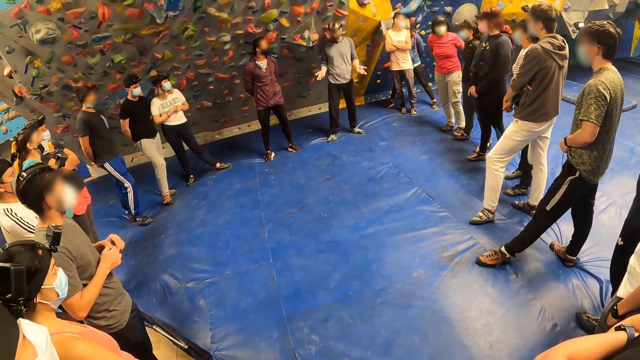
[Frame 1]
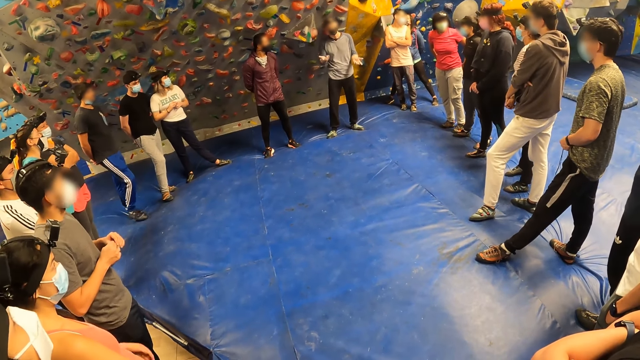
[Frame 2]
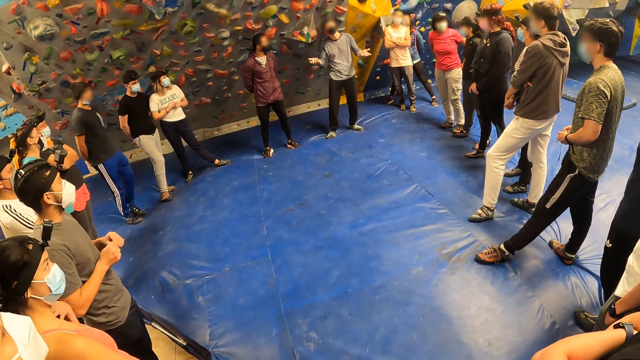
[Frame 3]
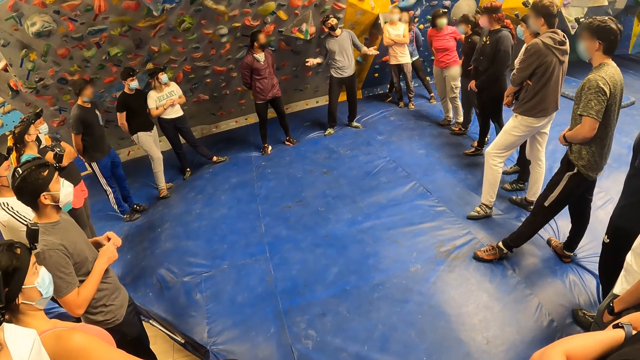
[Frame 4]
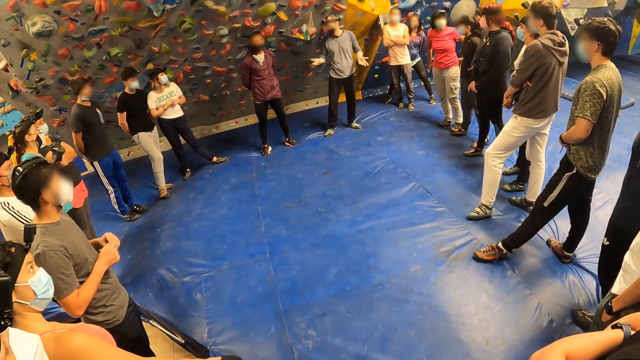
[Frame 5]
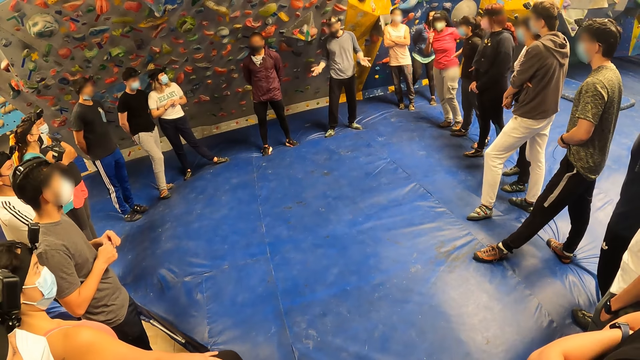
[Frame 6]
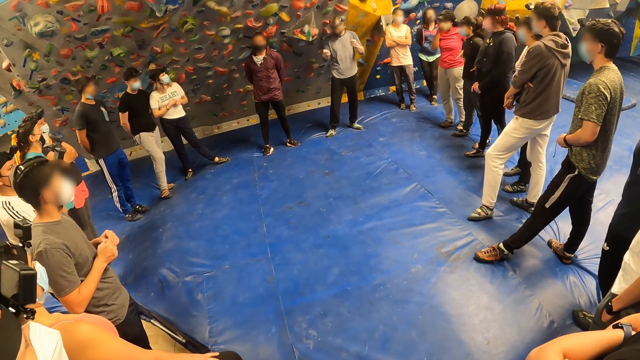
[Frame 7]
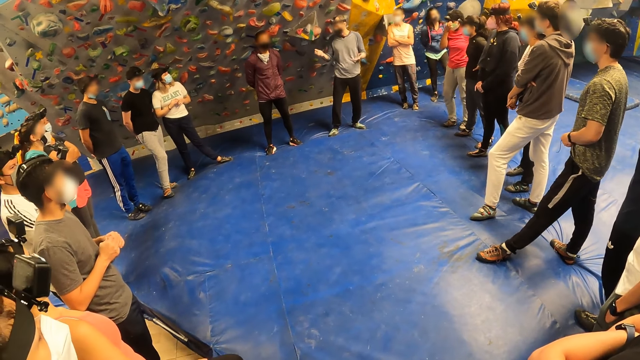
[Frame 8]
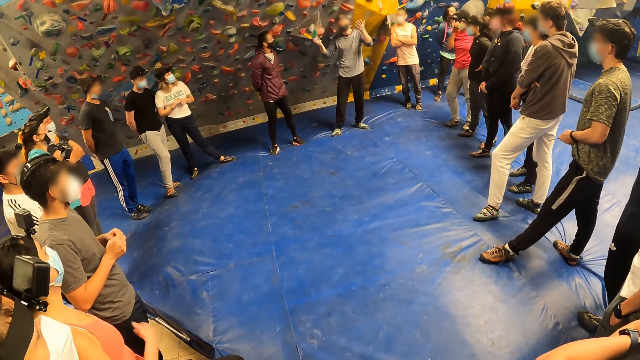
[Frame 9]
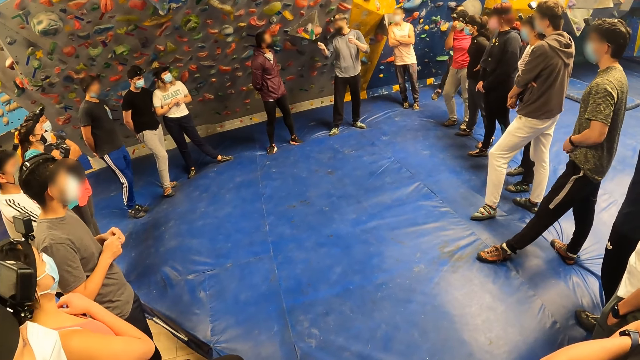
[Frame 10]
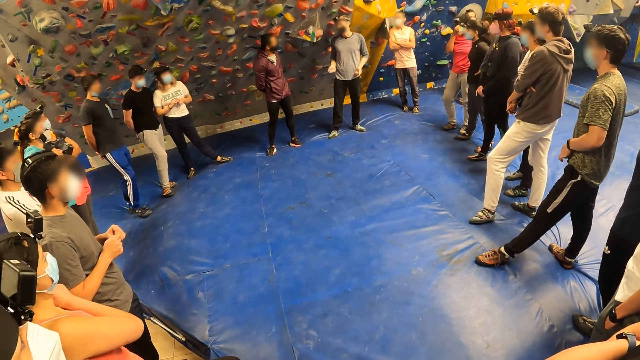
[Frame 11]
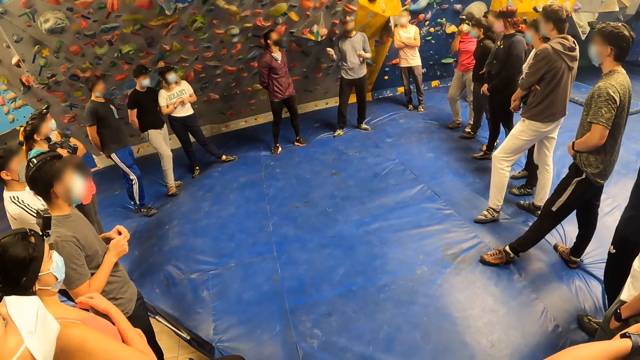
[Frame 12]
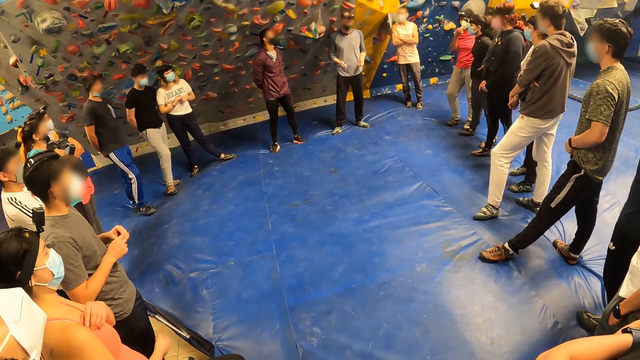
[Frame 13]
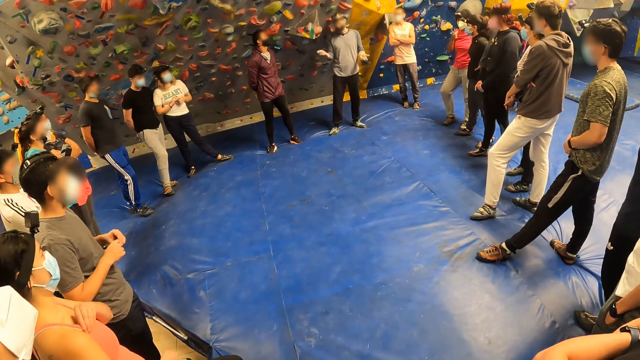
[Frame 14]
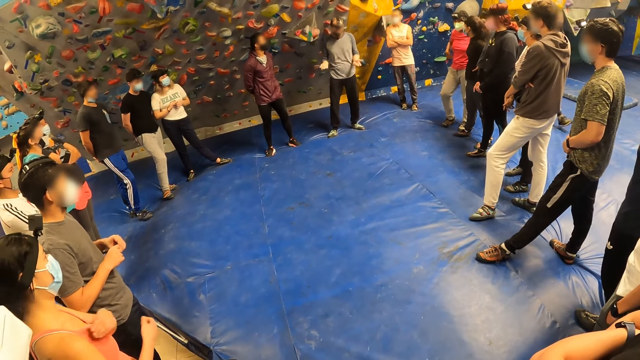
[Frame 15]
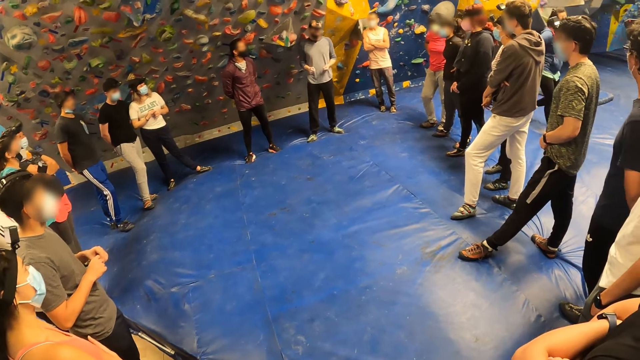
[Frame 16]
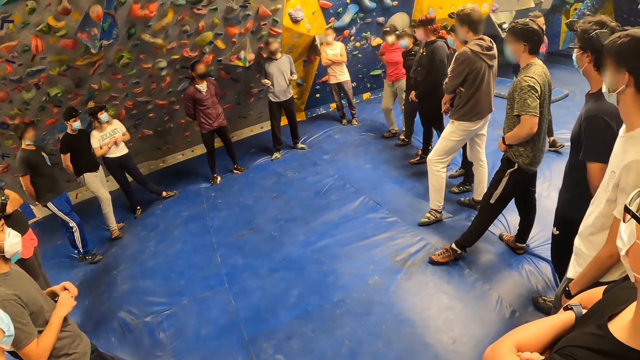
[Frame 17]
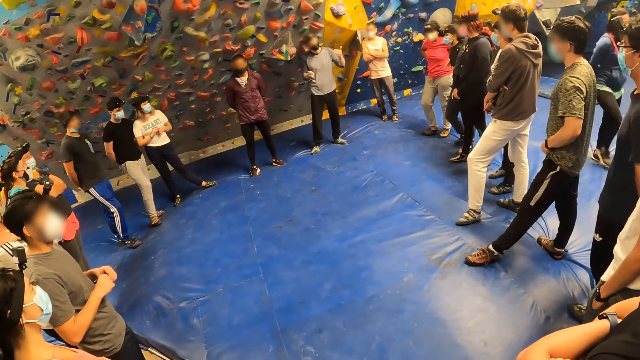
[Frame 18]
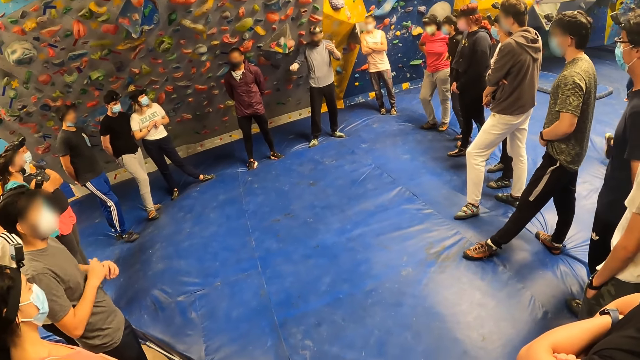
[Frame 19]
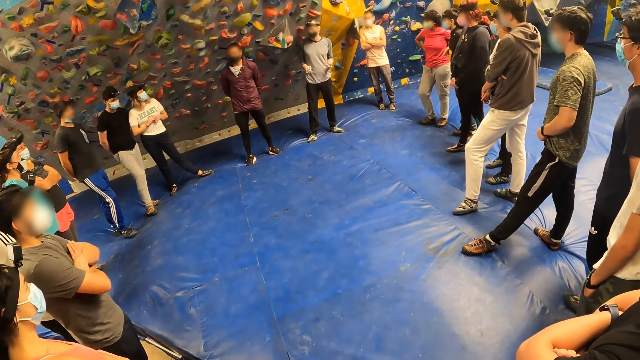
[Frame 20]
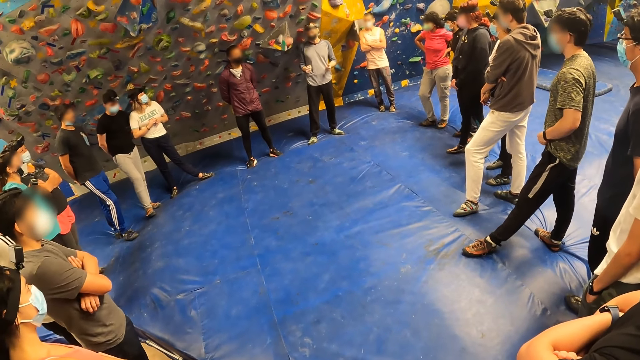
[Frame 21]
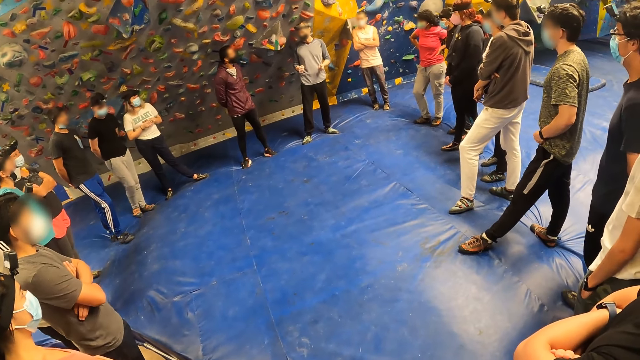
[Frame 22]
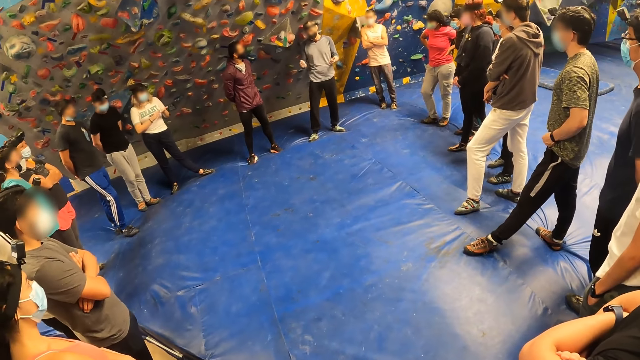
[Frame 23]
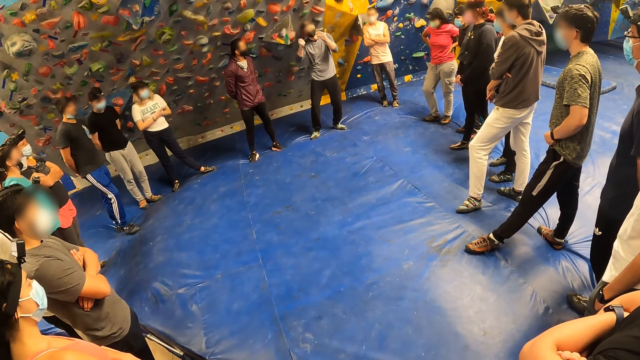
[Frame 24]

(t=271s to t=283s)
The man ties his trousers lace with both hands. The lady adjusts the strap of her top with her left hand. She adjusts the strap of her top with her left hand again.

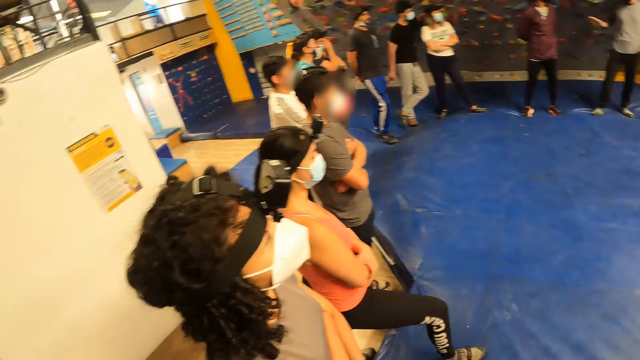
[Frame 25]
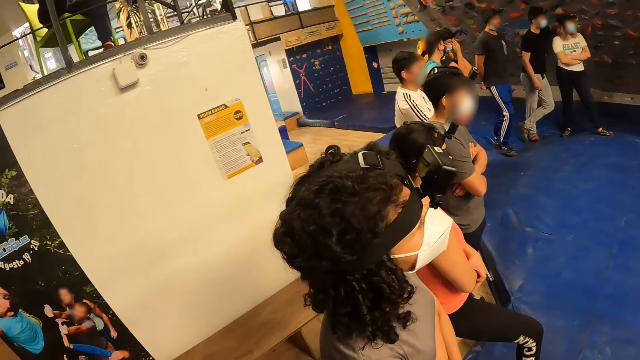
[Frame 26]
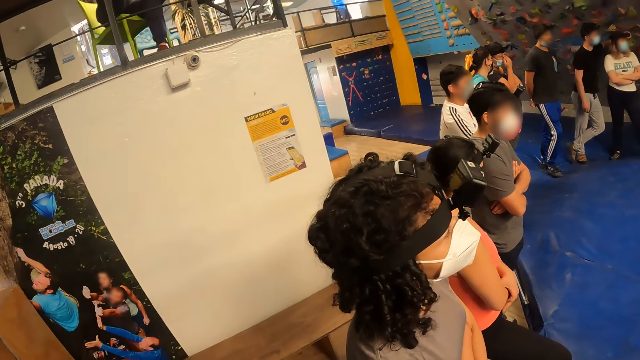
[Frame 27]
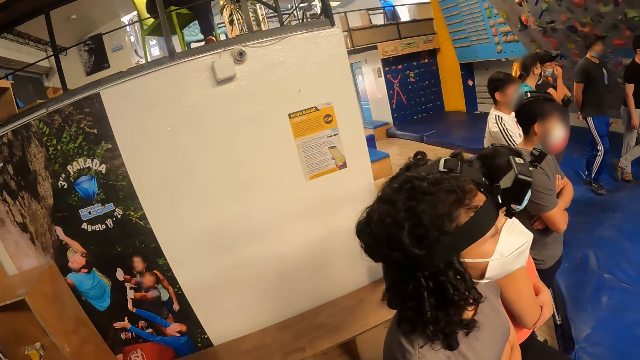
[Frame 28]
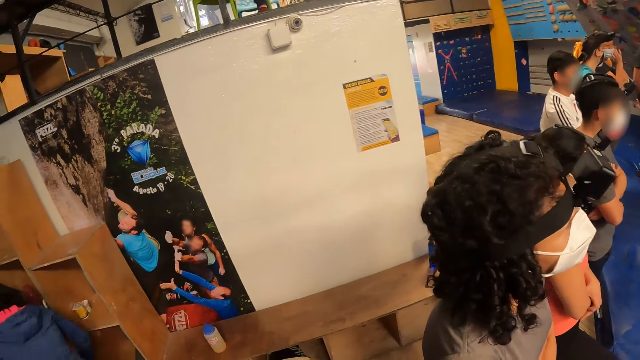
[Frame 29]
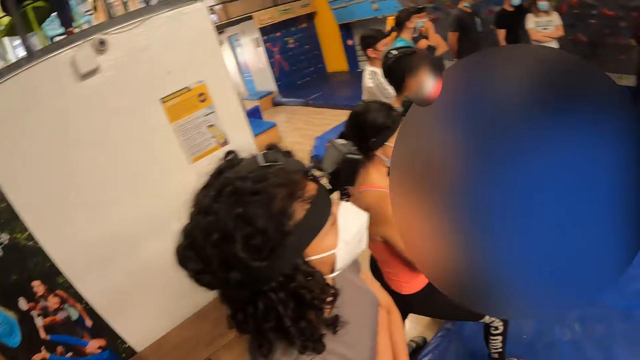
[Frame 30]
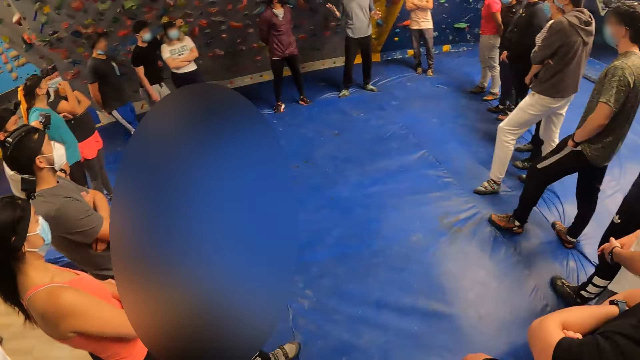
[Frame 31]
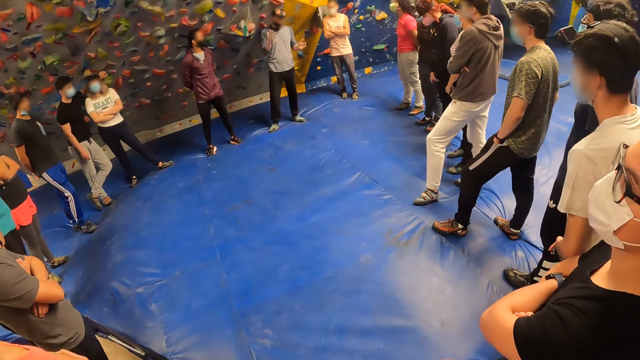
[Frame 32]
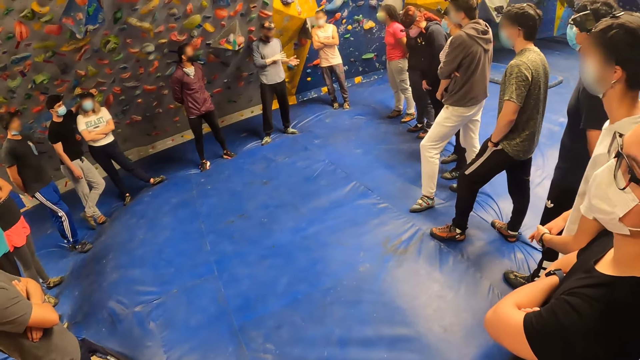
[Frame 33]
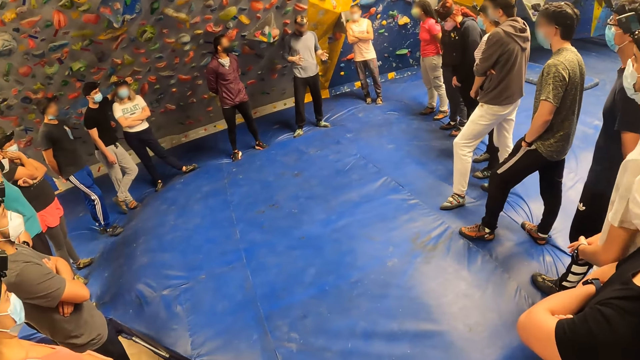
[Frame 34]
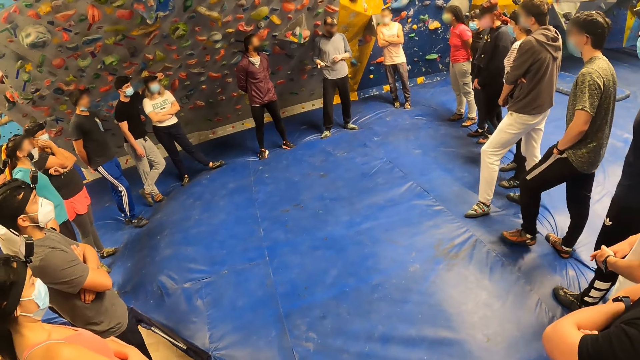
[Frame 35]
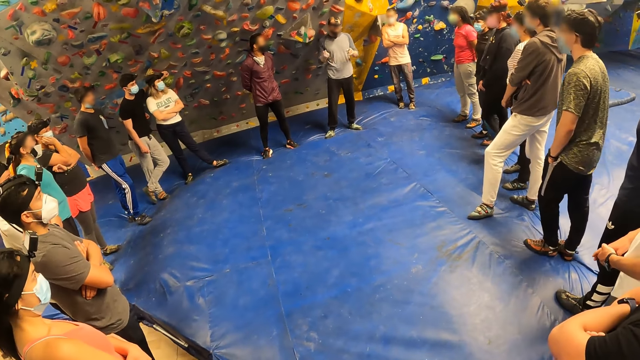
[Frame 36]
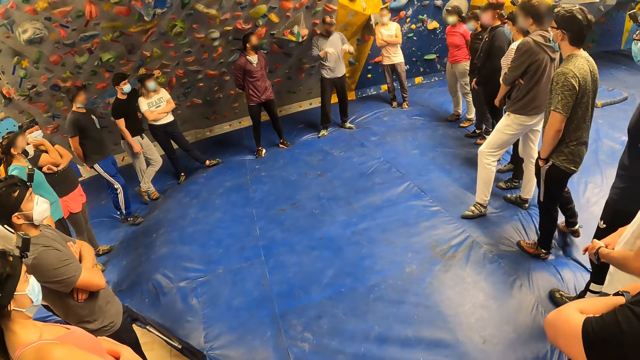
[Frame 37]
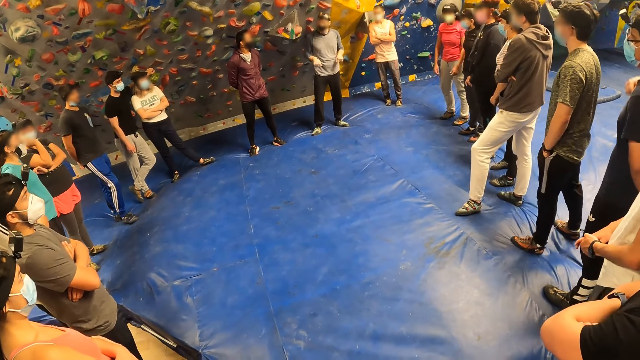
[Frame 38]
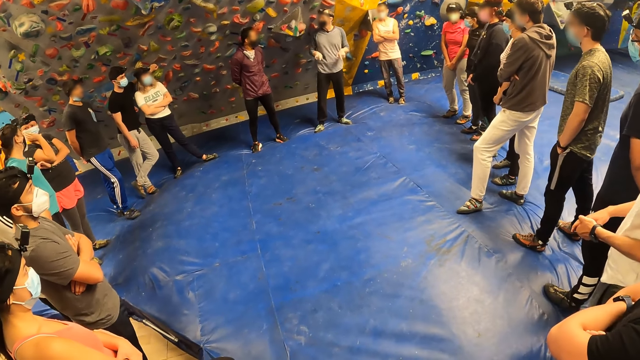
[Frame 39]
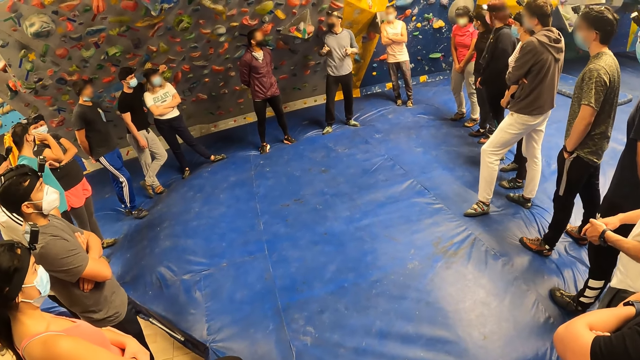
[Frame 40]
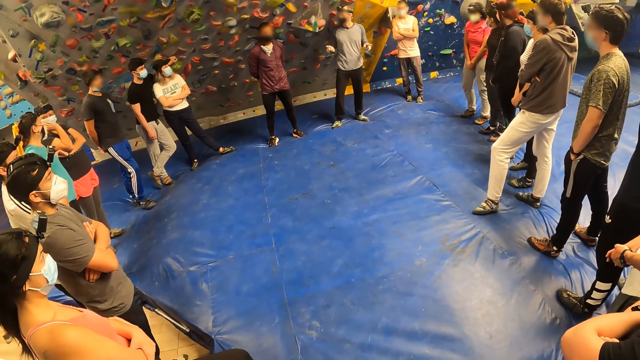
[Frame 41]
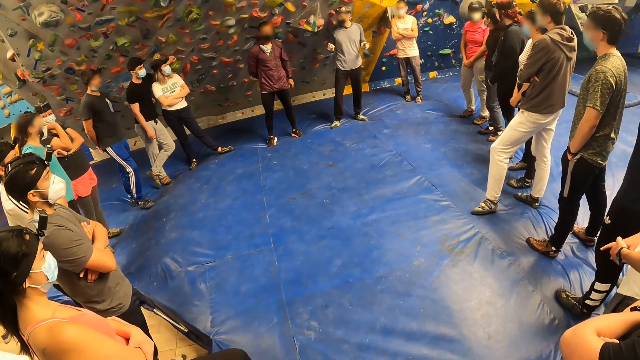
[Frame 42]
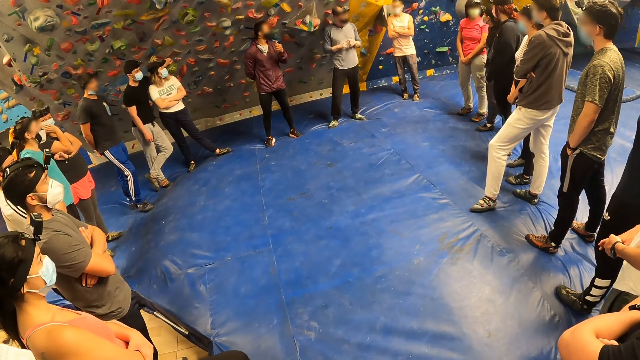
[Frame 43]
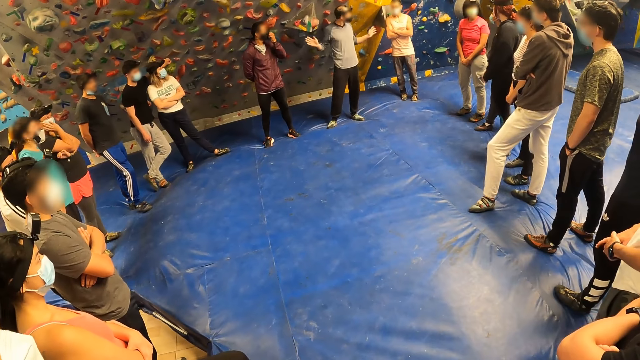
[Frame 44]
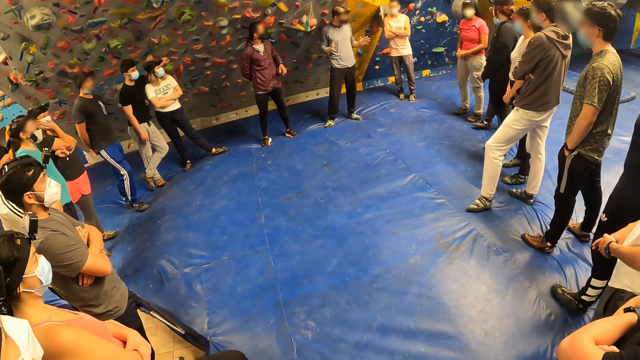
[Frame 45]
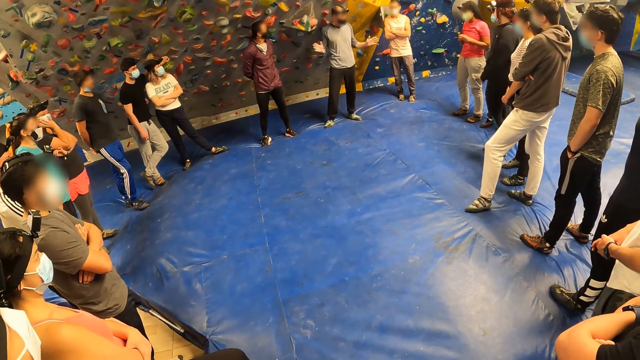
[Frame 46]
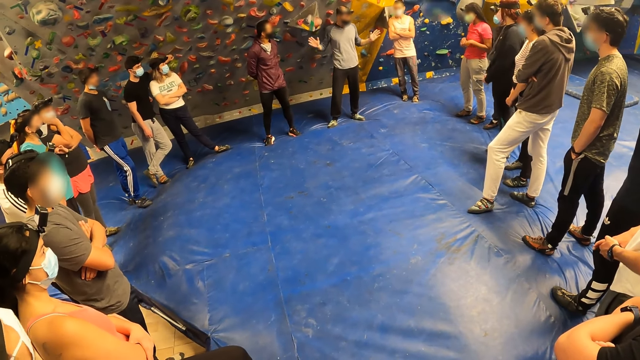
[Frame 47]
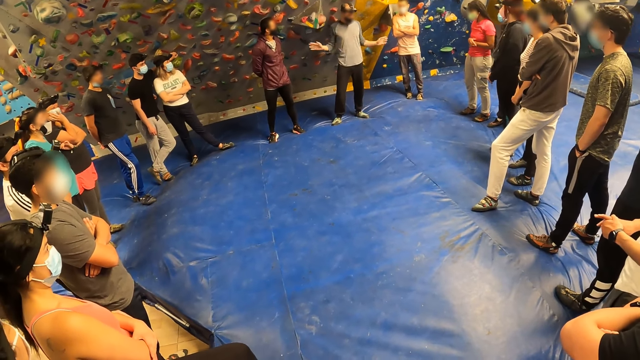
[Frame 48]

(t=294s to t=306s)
The camera wearer looks around.
